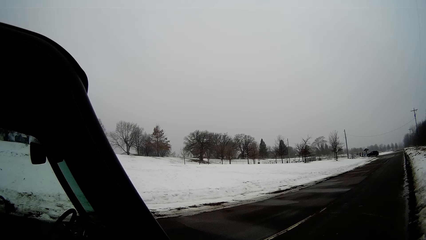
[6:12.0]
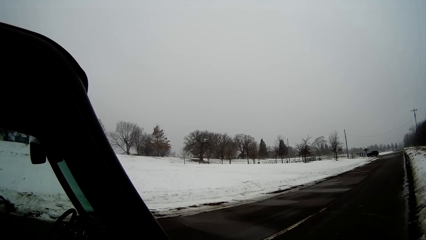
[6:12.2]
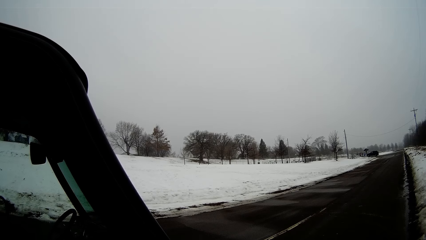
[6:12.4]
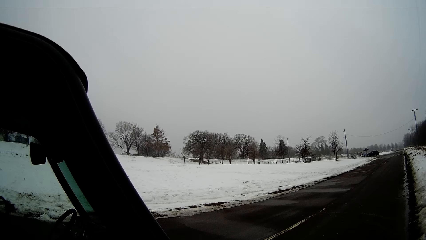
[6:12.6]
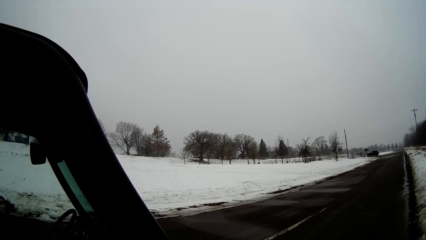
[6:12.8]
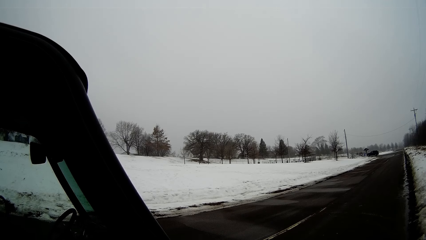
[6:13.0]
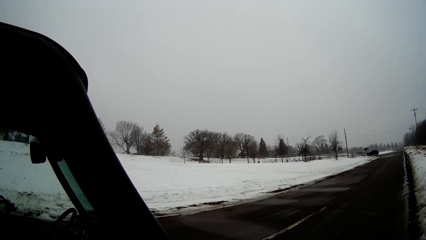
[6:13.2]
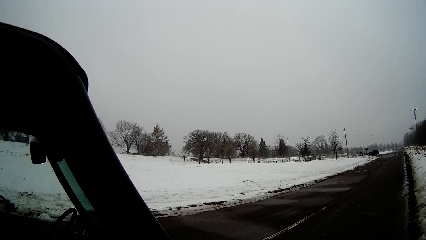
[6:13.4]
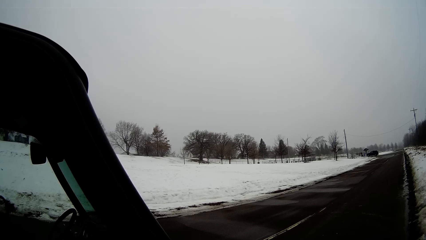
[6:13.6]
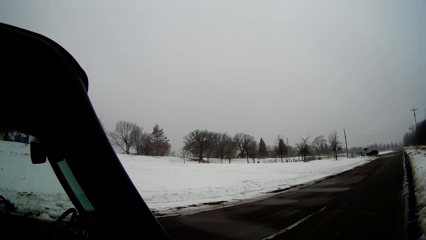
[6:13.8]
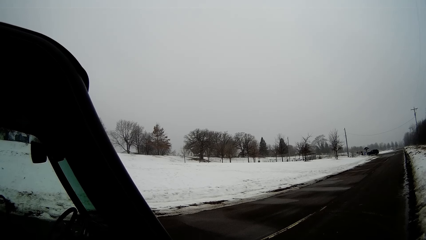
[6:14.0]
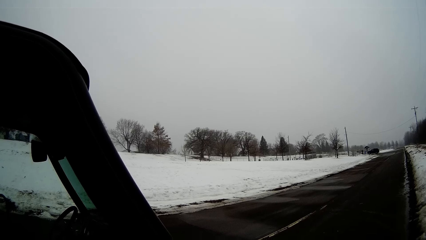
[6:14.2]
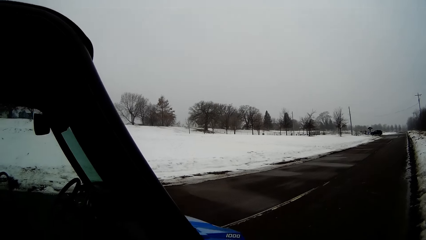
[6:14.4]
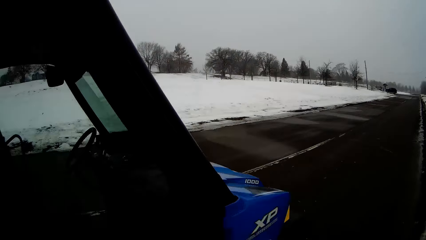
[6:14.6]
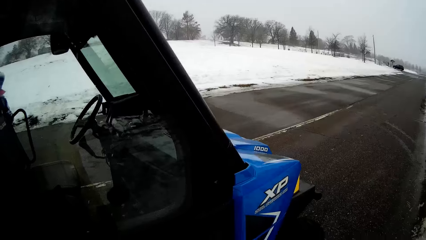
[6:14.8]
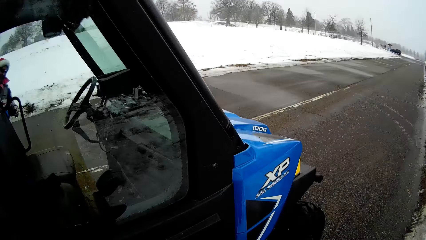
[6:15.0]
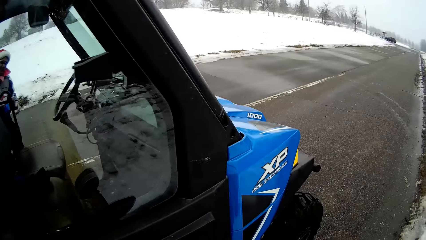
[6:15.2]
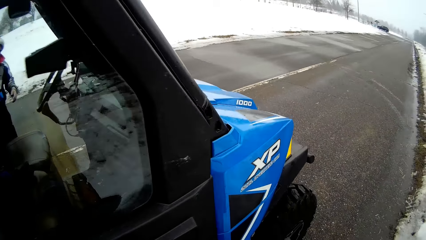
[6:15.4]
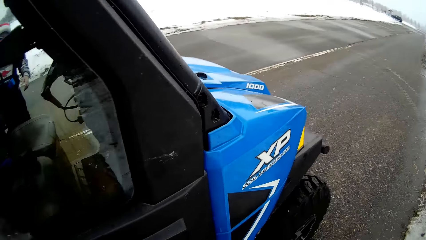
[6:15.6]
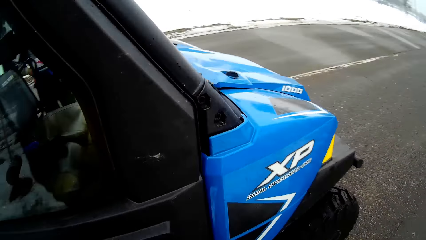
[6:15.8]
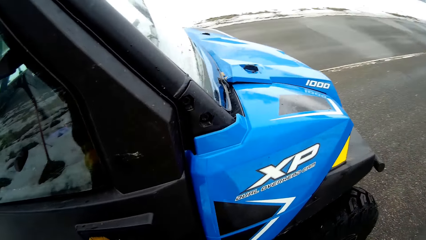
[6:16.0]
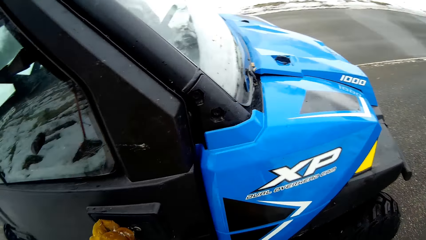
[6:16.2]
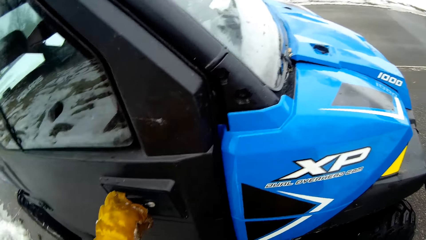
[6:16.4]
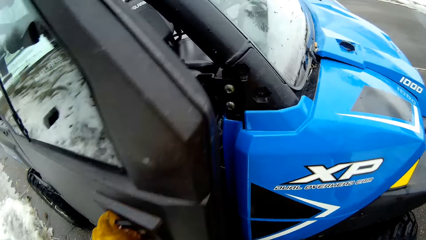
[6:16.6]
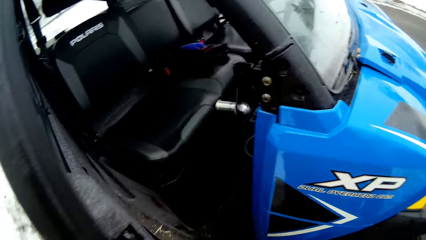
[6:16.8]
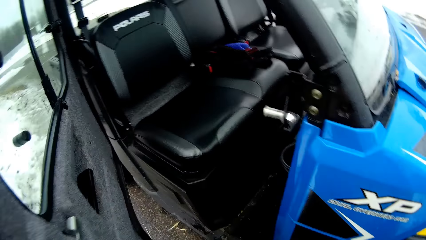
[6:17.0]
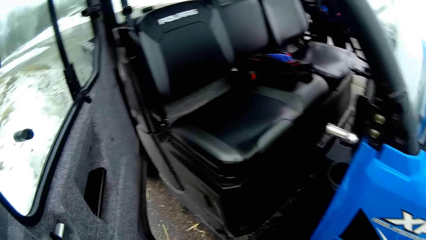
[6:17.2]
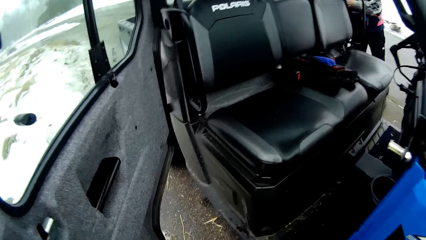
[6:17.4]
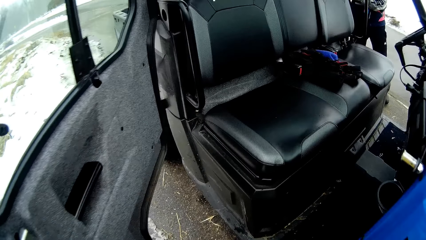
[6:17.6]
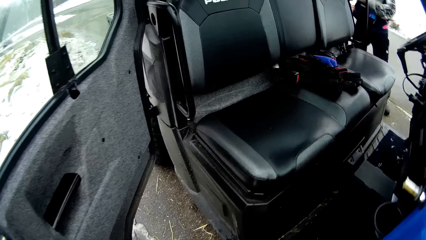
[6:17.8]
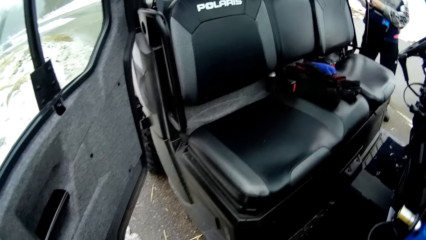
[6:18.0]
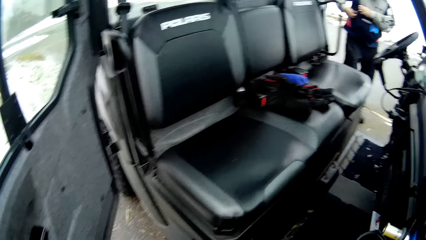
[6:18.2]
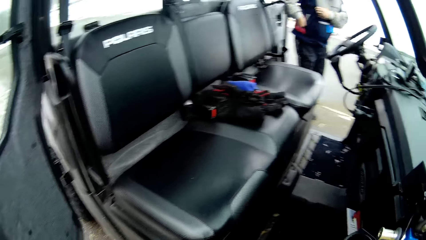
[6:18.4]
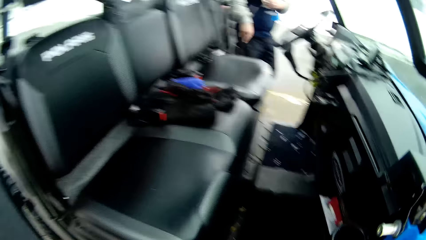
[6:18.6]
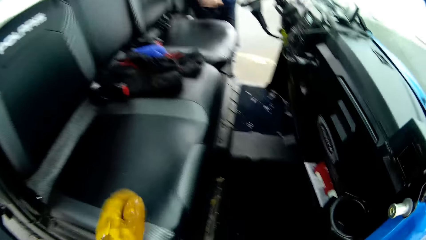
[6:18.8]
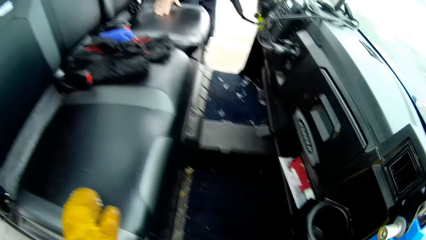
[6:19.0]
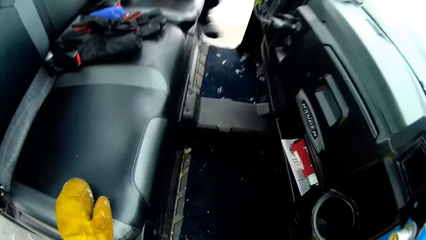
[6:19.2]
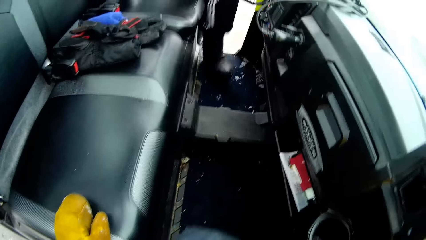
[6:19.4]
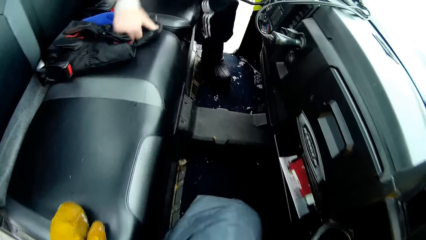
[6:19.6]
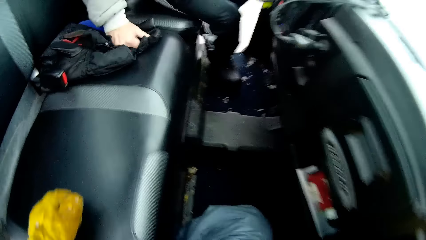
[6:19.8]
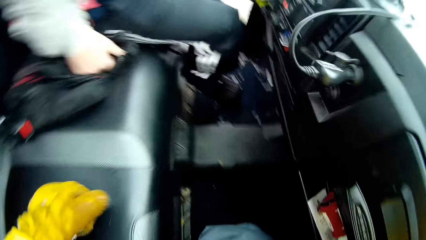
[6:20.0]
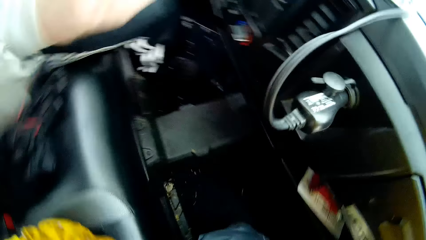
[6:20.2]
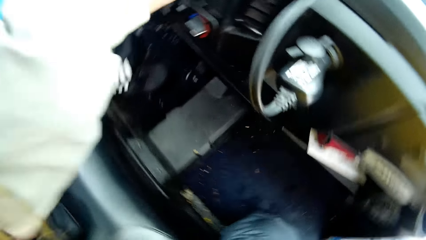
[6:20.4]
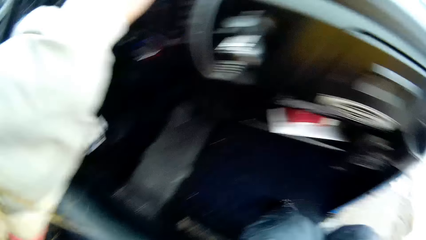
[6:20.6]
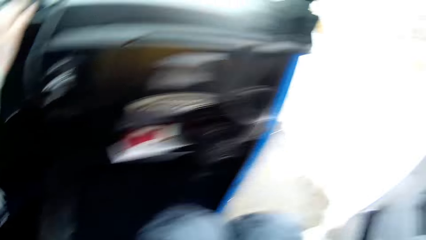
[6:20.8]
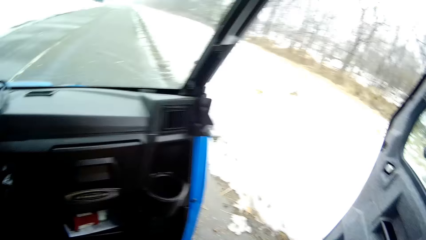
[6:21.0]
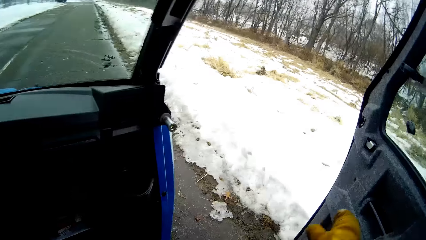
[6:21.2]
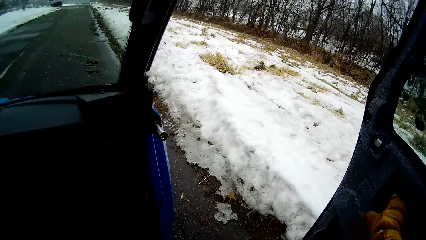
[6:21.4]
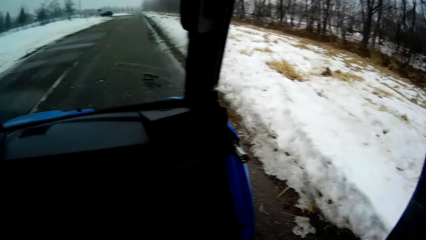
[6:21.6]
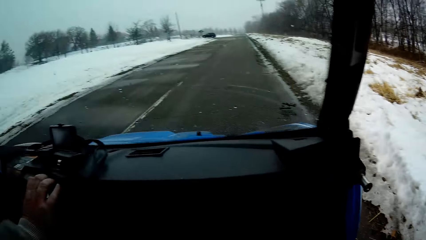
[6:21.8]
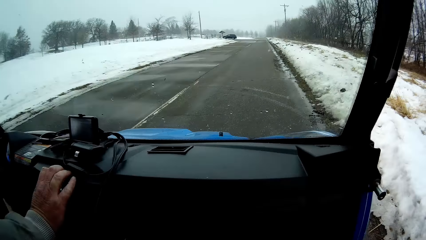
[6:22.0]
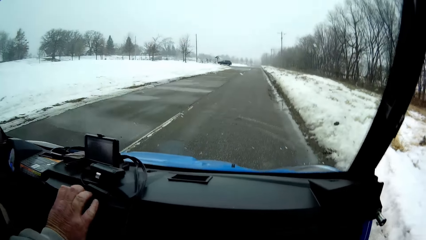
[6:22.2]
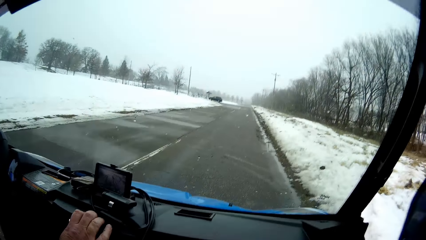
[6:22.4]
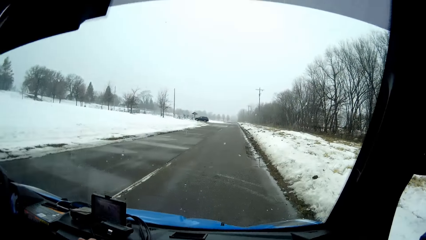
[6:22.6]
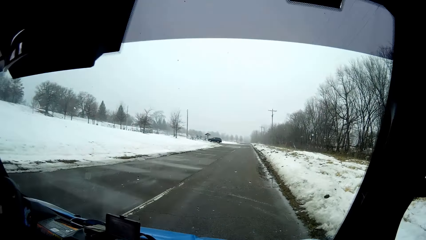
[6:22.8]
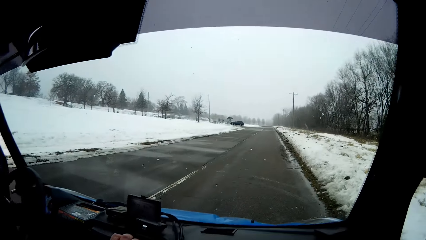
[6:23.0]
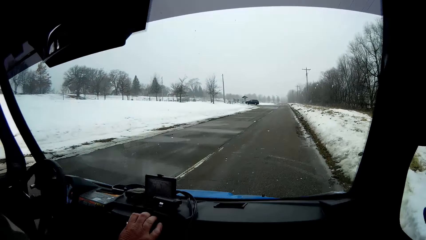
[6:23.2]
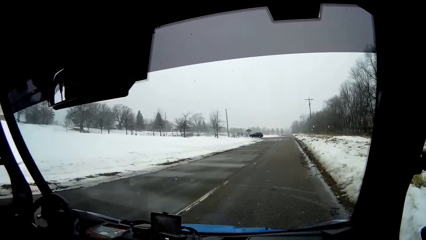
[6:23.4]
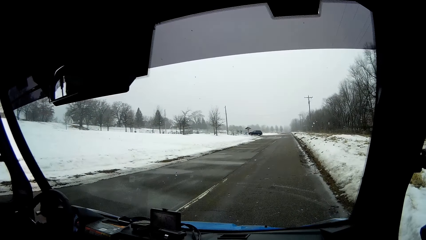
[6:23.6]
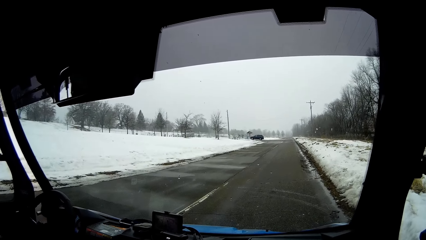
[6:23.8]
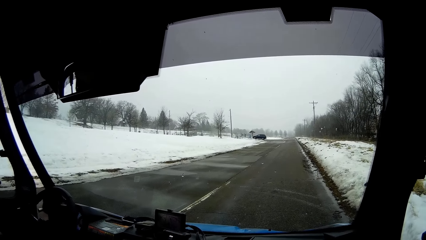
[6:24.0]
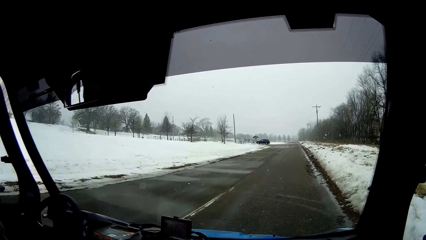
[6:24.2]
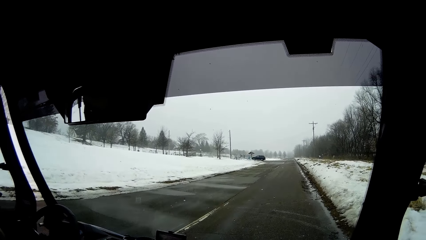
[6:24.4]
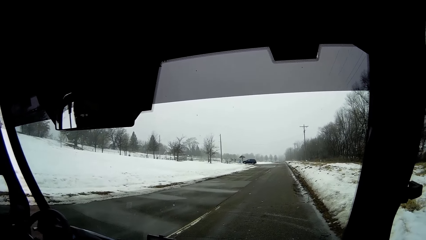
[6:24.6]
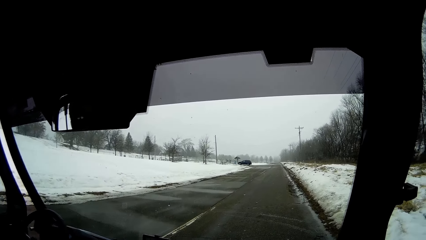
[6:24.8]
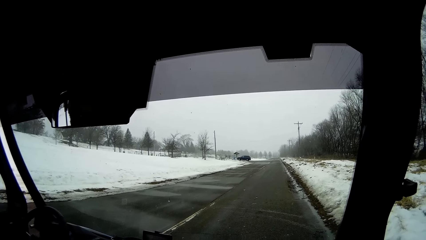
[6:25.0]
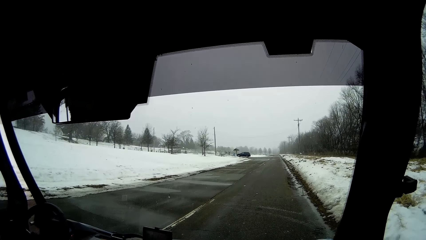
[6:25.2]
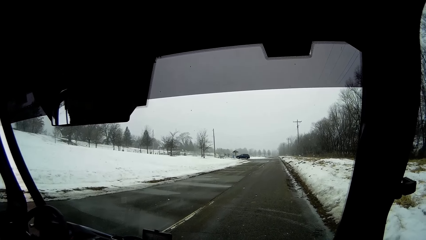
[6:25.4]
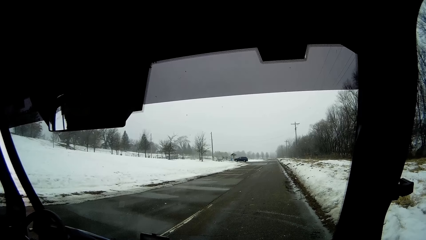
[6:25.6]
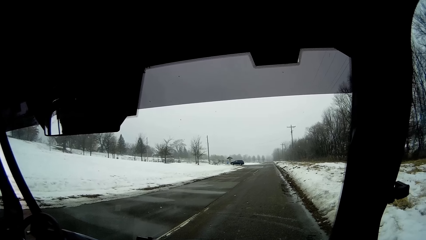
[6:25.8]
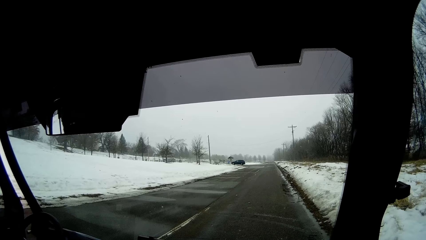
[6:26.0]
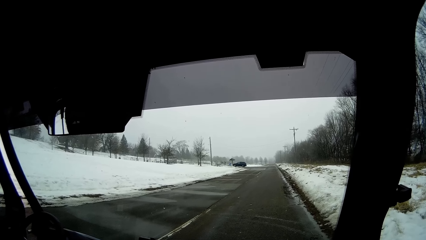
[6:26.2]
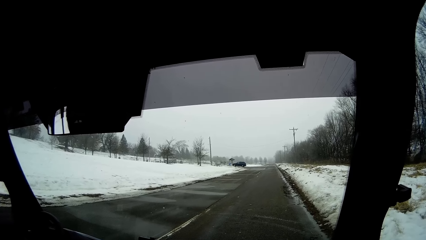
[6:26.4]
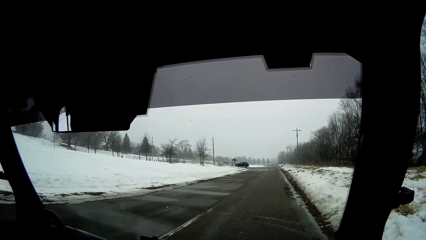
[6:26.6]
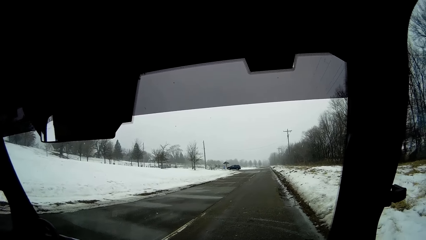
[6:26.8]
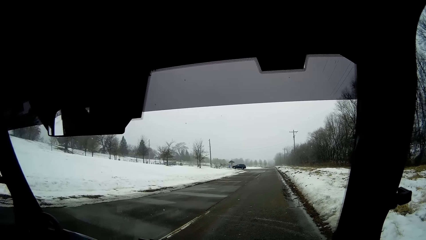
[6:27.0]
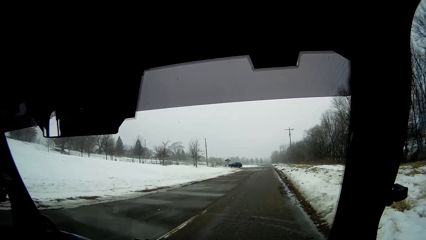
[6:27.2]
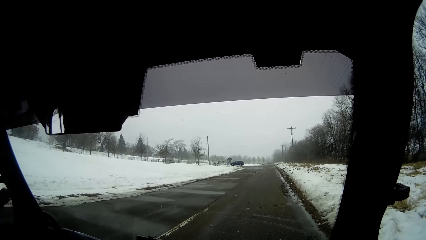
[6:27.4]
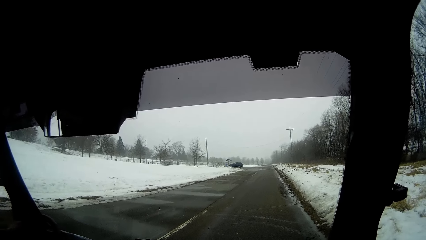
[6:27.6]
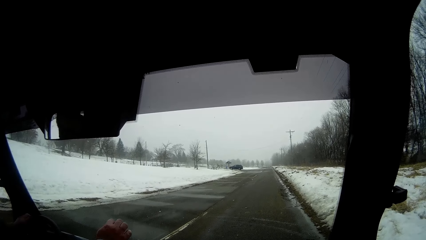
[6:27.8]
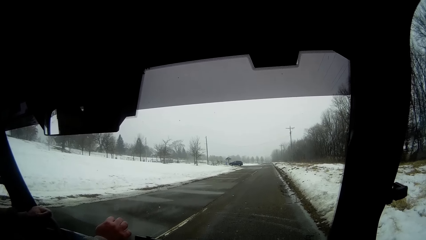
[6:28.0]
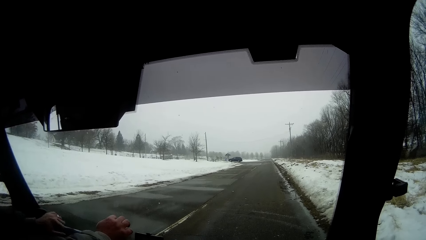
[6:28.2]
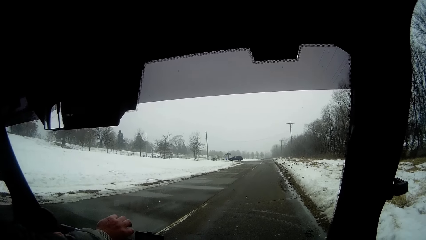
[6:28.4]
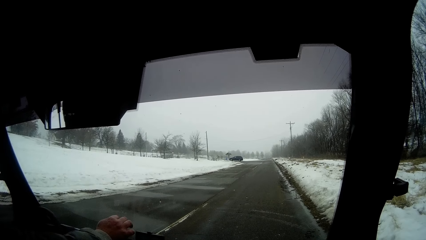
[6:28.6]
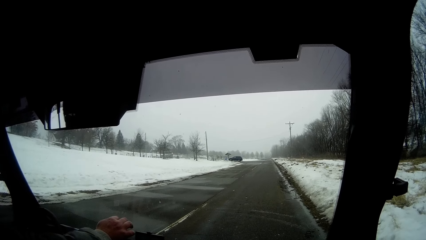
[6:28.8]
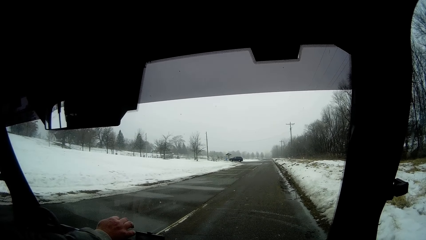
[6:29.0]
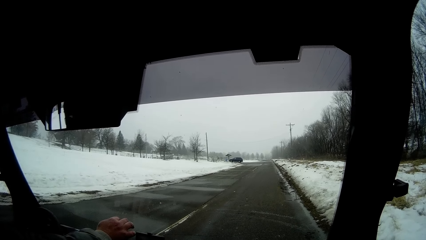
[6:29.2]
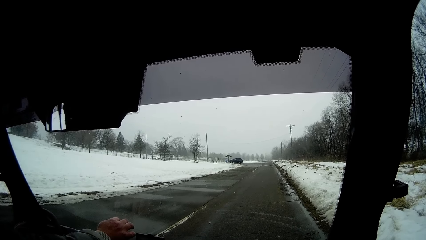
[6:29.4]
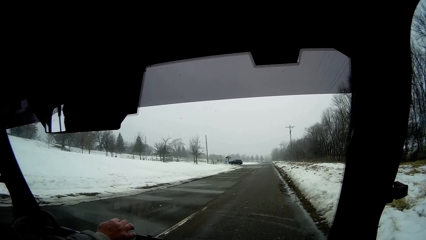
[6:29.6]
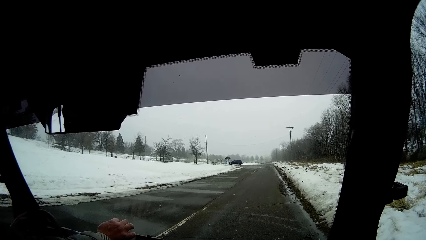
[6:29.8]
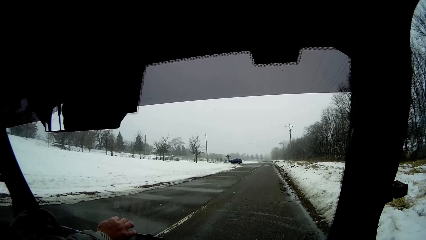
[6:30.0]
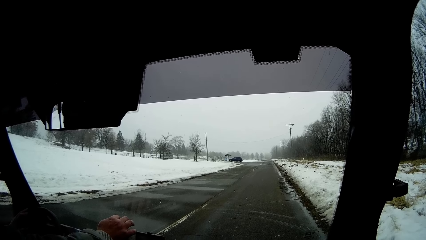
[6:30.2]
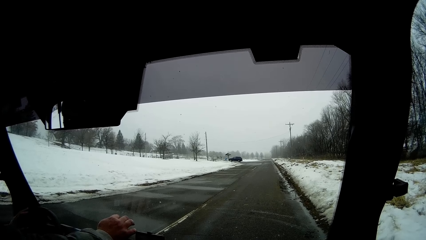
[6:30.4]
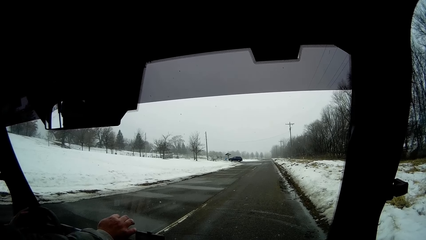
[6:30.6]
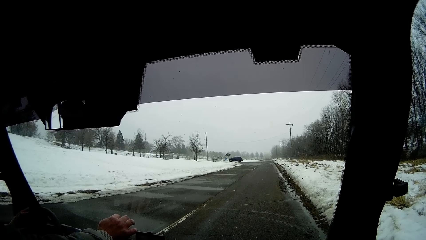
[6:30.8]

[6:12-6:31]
The camera wearer opens a door of the car with his left hand. A man touches the chair in the car. The man climbs into the car. The camera wearer climbs into the car. He closes the door of the car with his right hand. The man drives the car.
